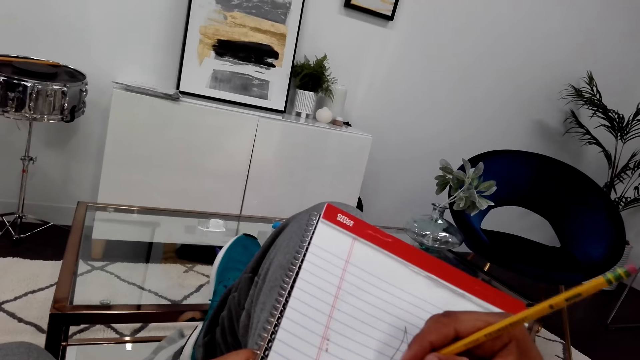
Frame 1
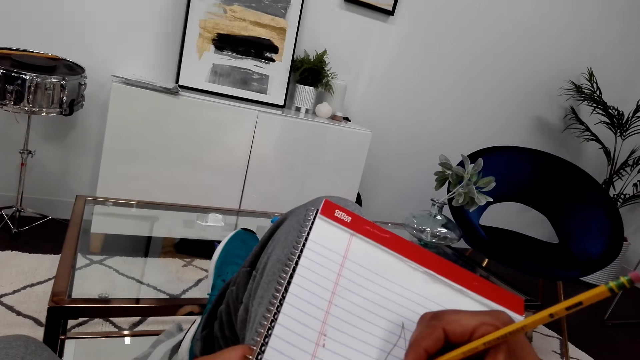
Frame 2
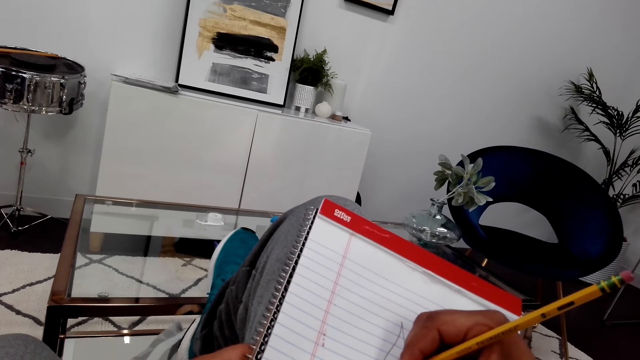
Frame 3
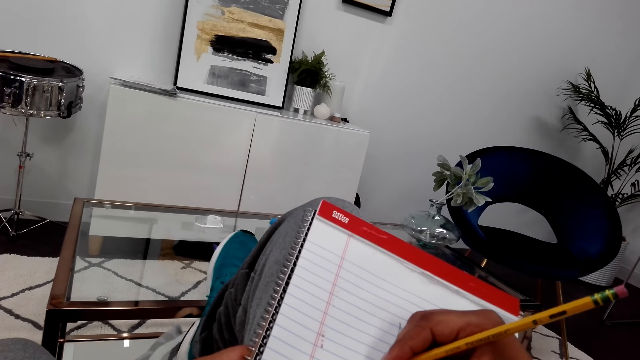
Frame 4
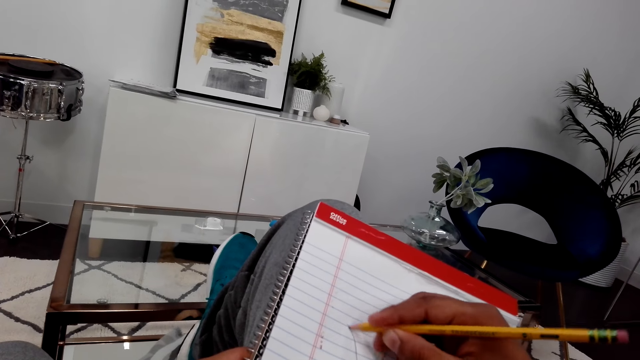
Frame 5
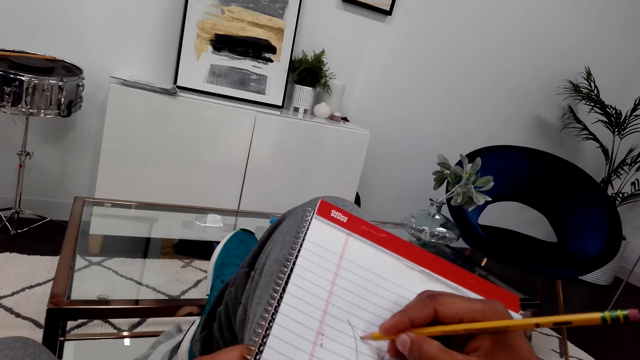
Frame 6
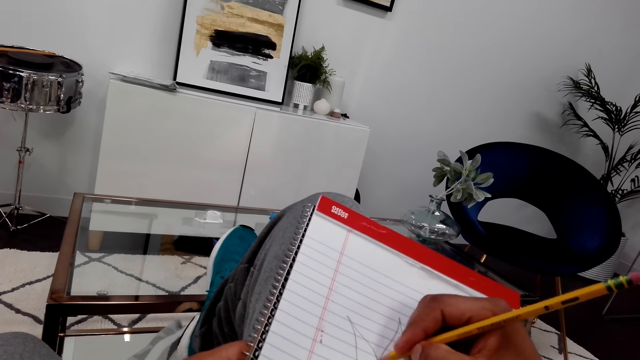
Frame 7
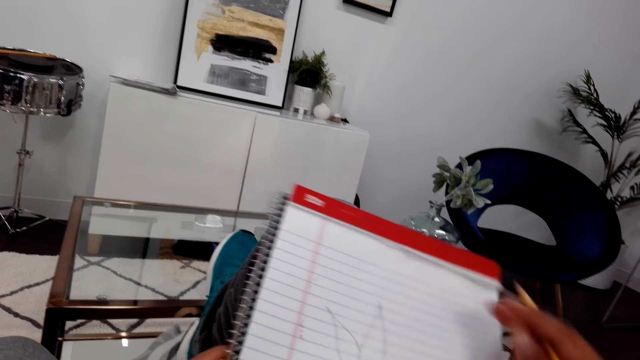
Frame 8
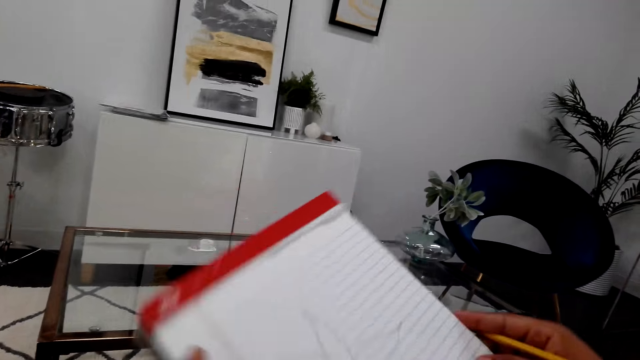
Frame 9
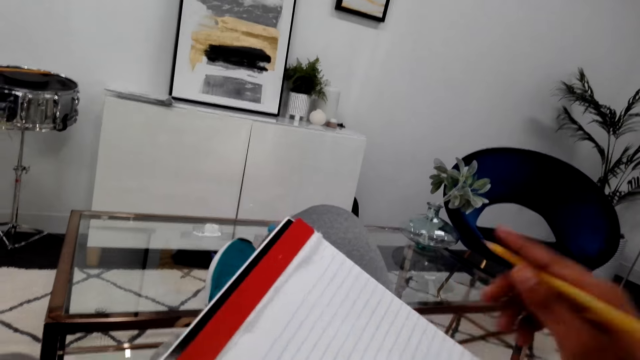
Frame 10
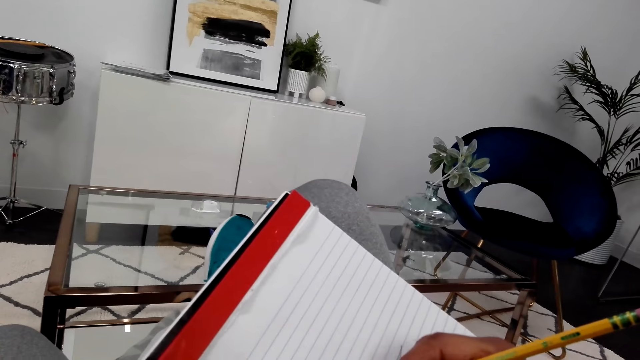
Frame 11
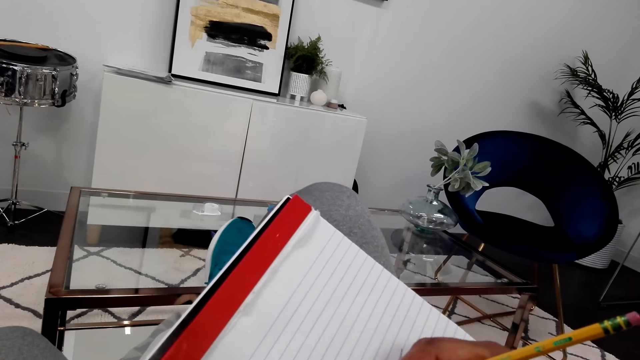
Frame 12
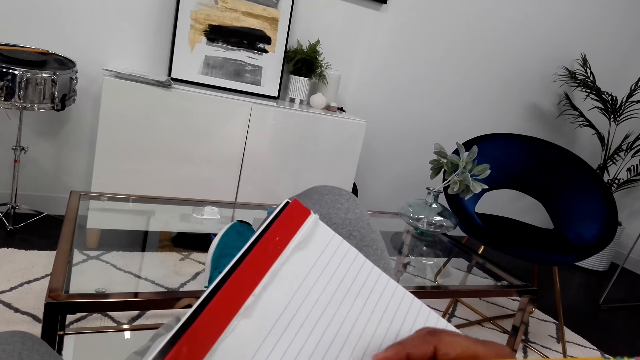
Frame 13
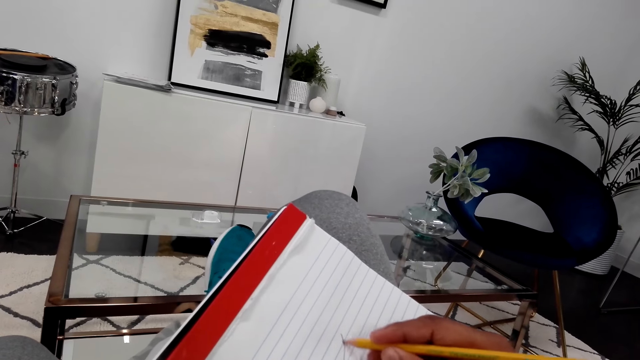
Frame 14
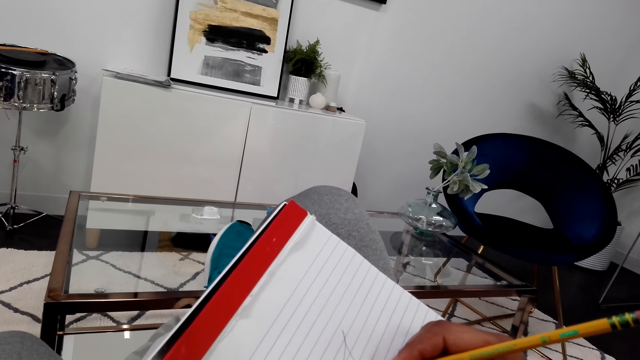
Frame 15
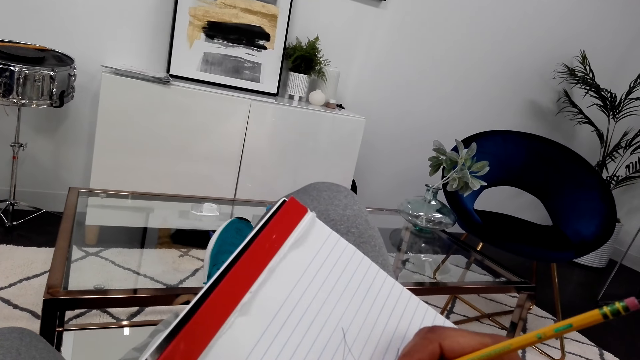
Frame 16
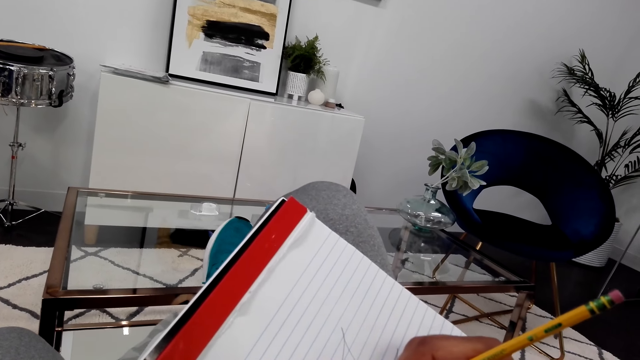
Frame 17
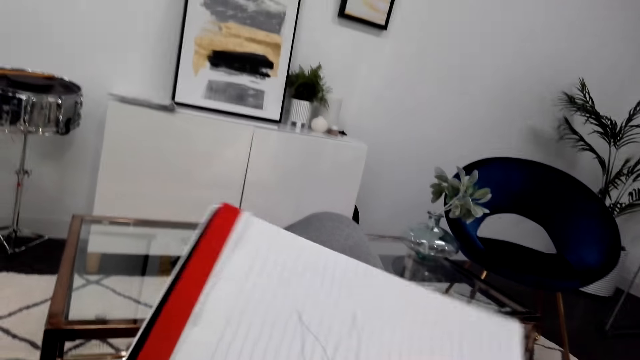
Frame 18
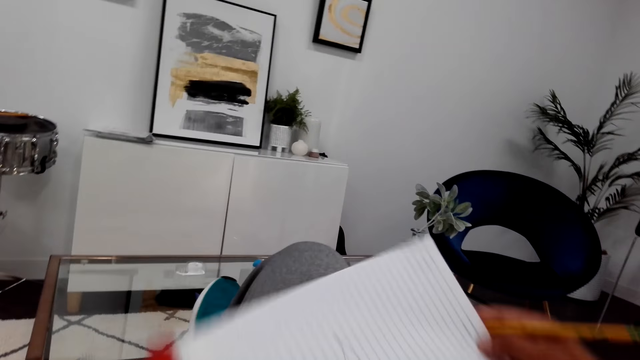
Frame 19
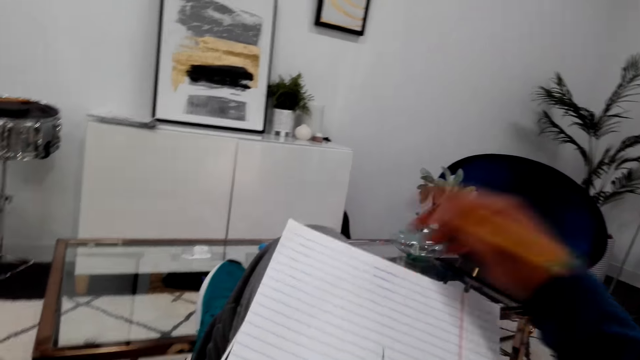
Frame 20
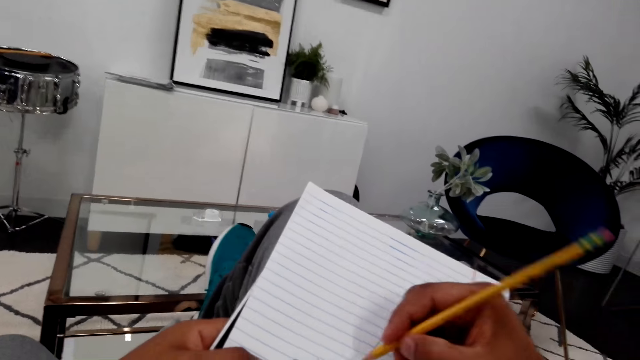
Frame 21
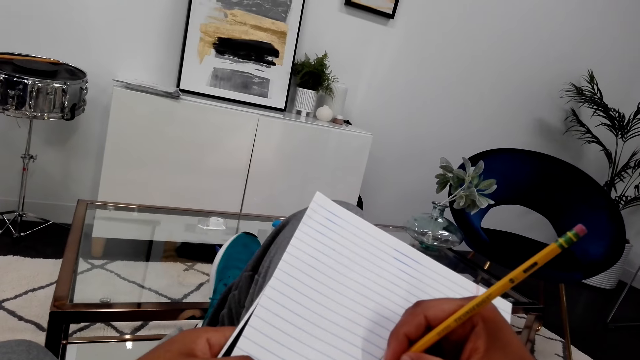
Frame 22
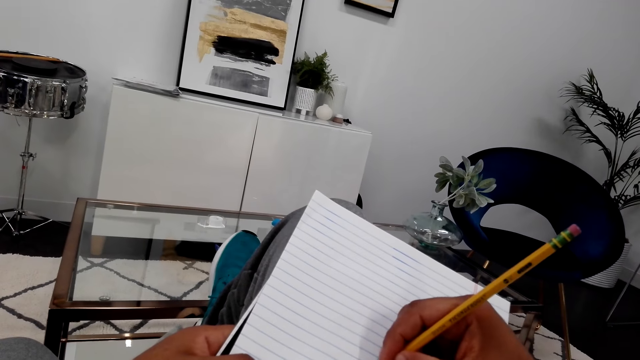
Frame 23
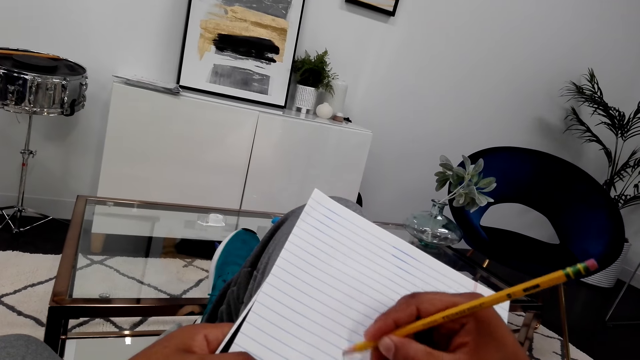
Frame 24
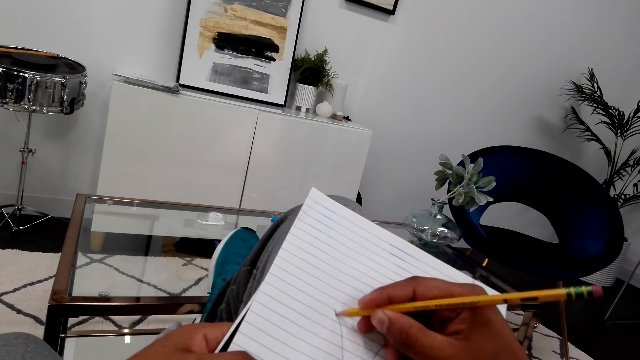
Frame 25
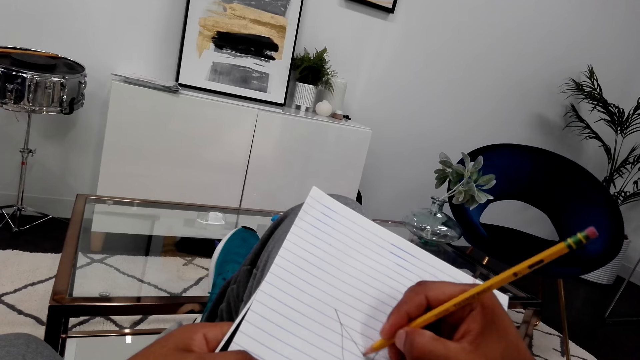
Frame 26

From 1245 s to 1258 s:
The camera wearer draws the flower on the book with a pencil. They turn the book. They draw the flower. They hold the pencil and turn the book. They draw the flower on the book with the pencil.

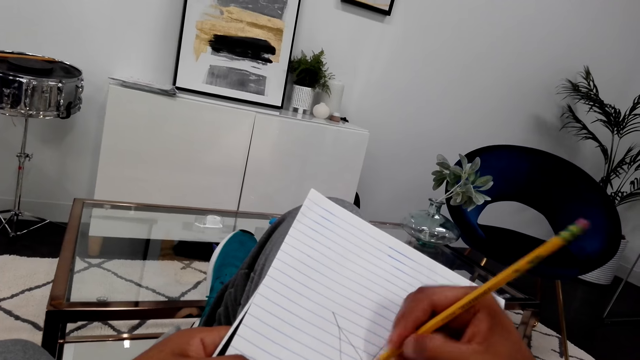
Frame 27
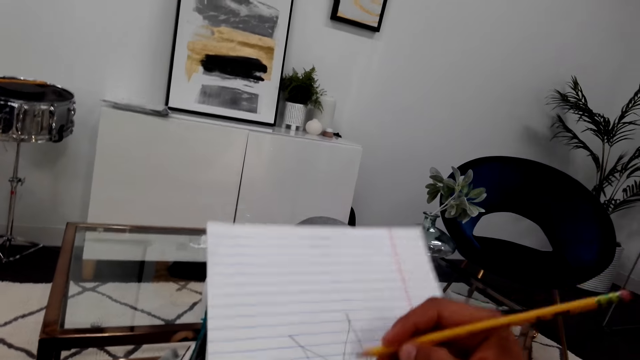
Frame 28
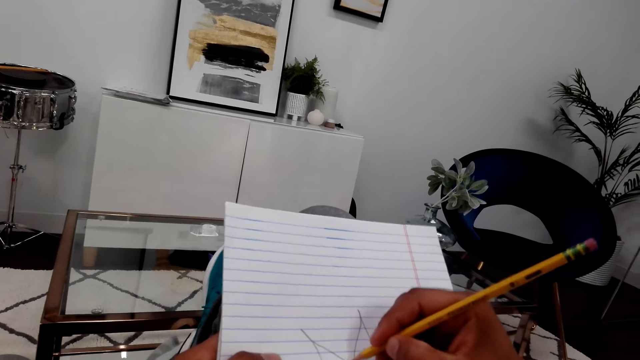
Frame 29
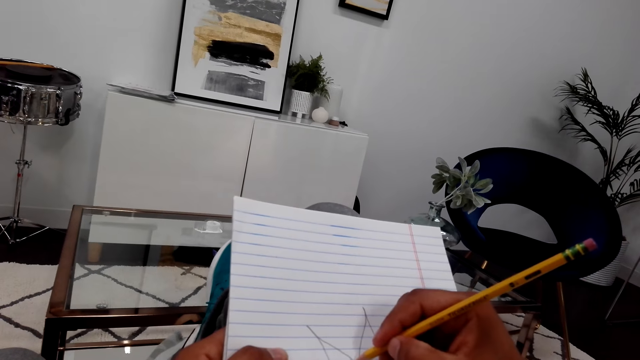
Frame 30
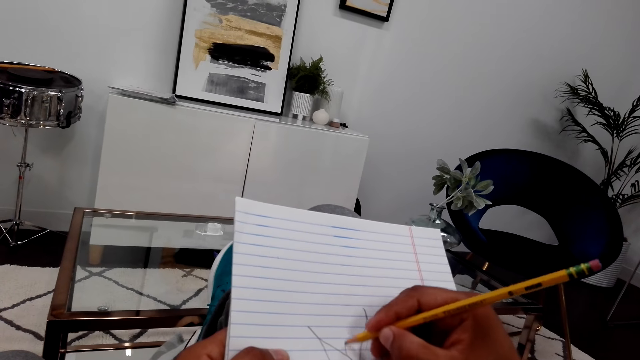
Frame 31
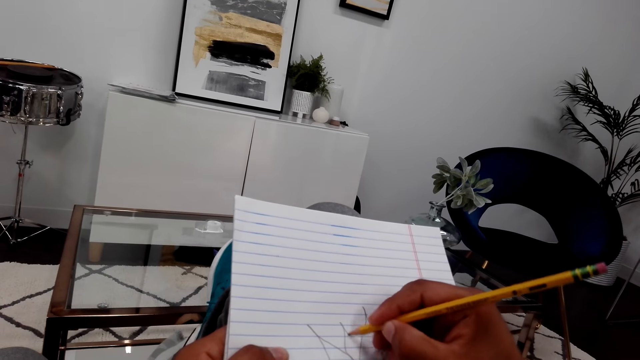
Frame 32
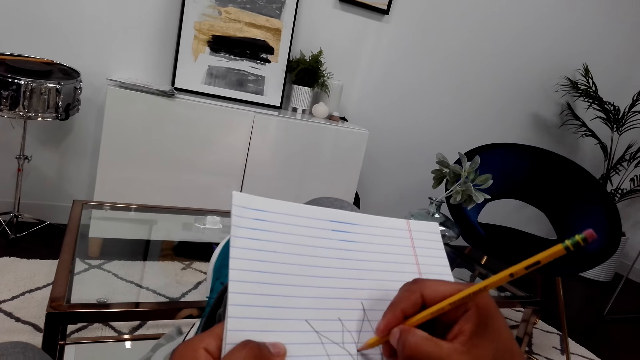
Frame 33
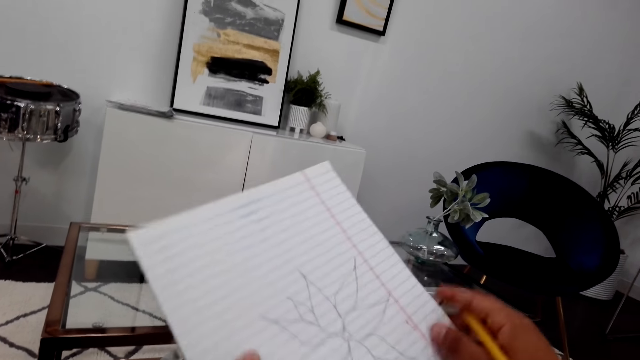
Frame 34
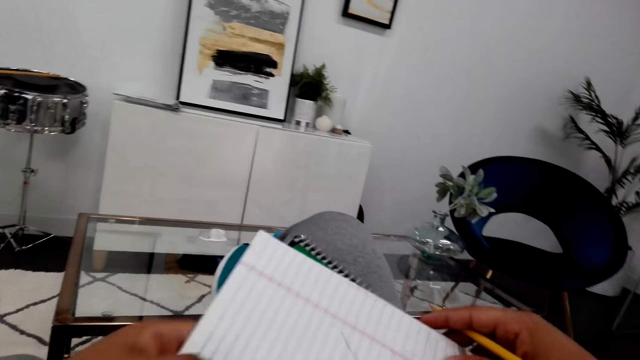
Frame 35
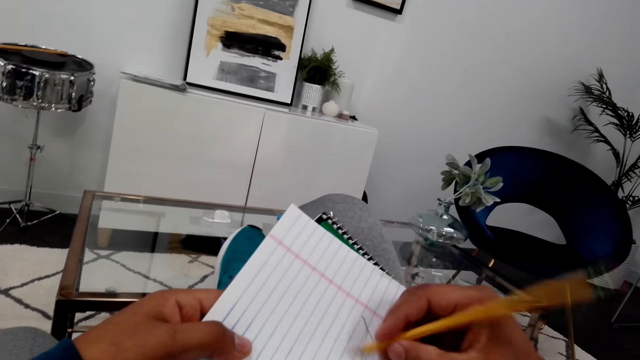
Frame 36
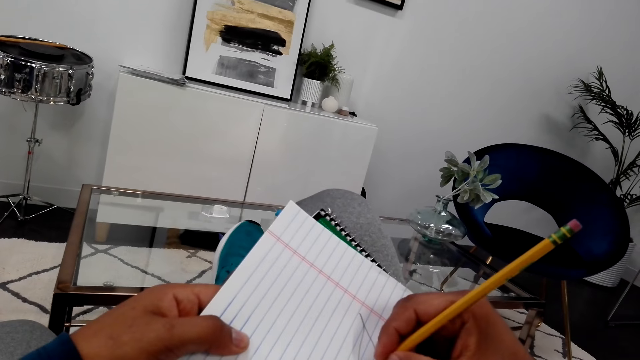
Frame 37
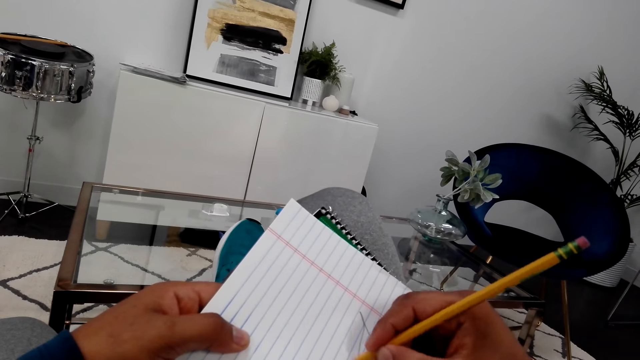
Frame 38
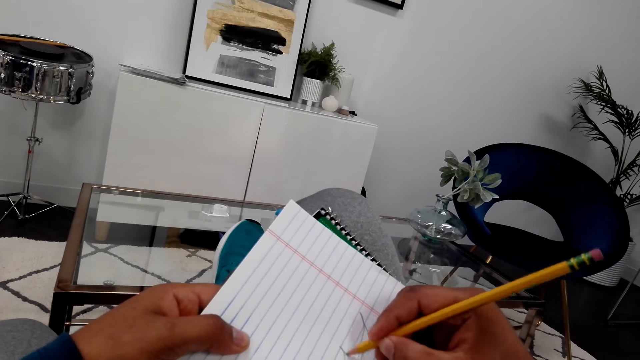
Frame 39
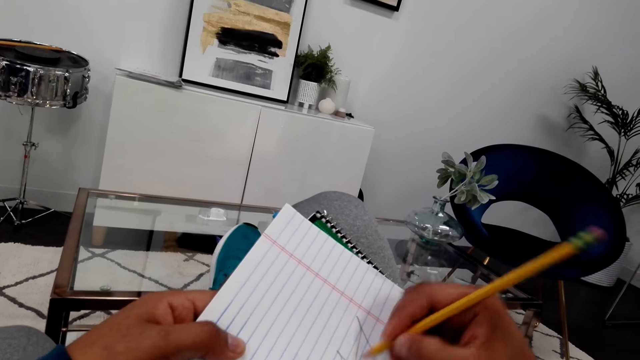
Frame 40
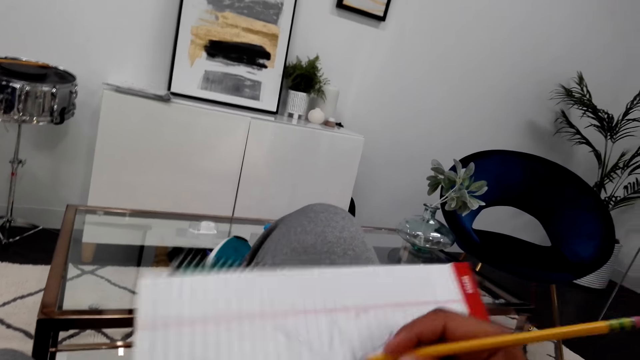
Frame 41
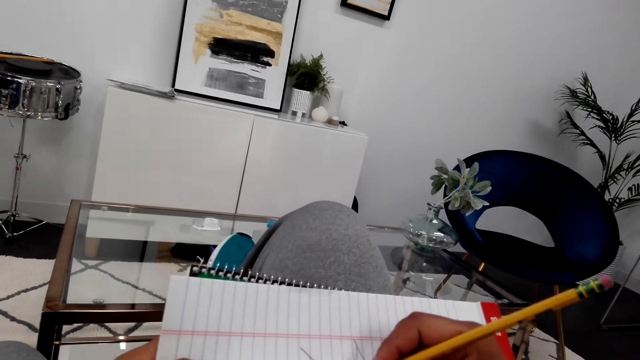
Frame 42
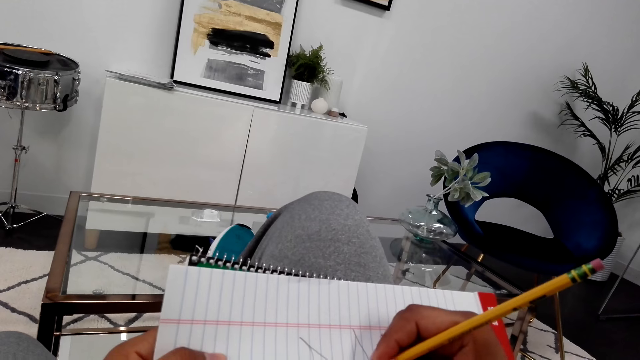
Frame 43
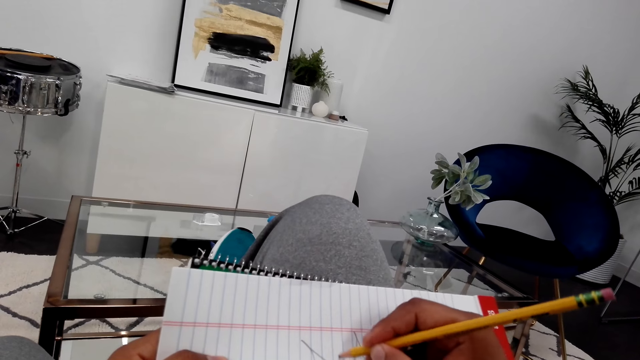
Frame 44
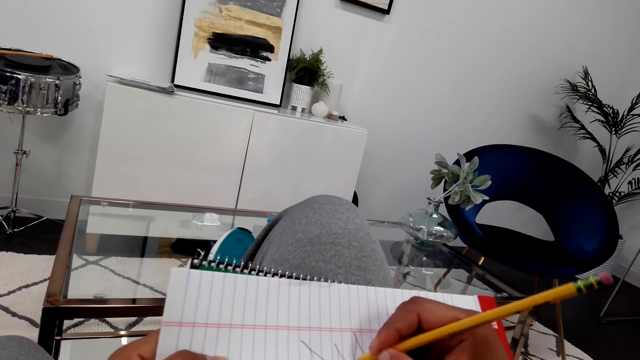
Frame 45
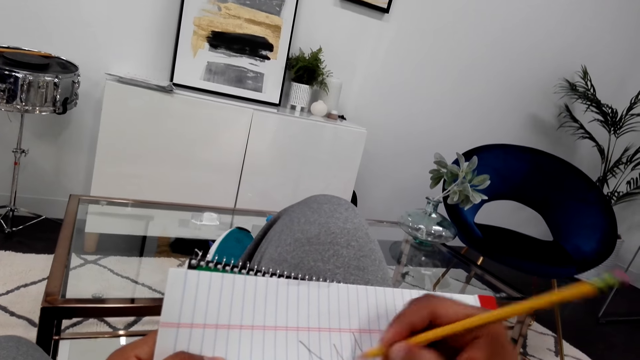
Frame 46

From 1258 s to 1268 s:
The camera wearer turns the book. They draw the flower. They turn the book and hold a pencil. They draw the flower on the book with the pencil. They turn the book. They draw the flower.
